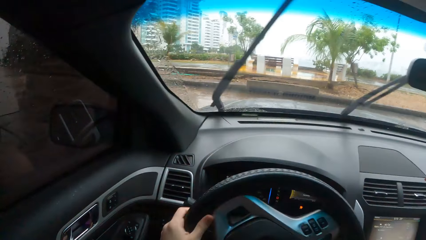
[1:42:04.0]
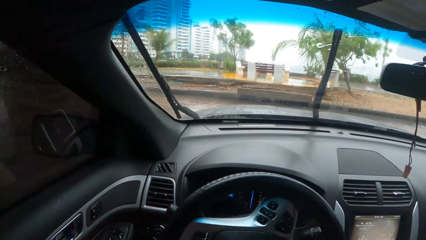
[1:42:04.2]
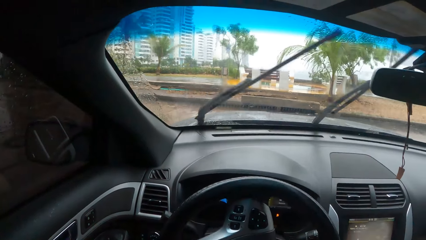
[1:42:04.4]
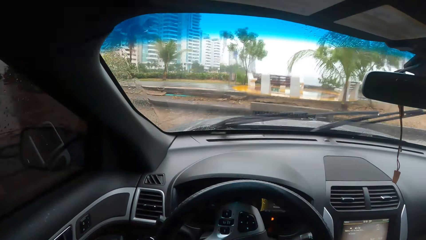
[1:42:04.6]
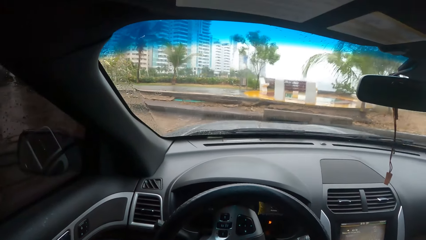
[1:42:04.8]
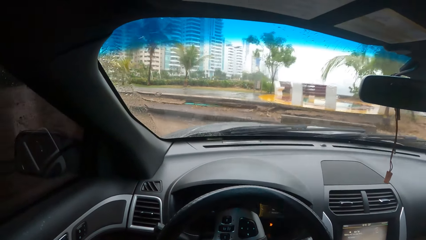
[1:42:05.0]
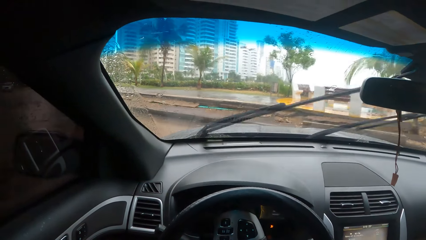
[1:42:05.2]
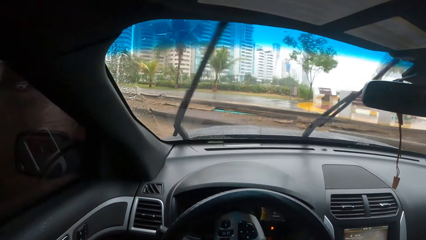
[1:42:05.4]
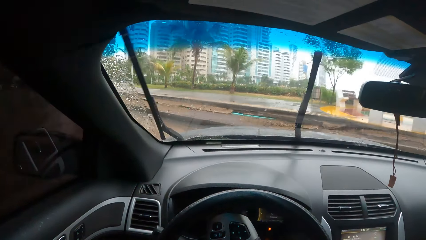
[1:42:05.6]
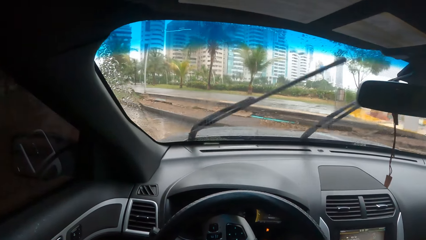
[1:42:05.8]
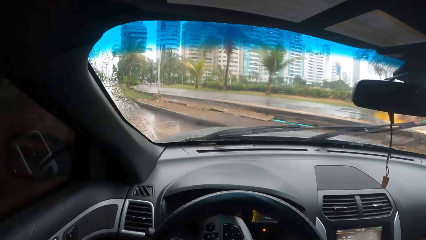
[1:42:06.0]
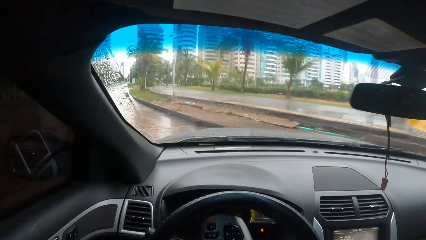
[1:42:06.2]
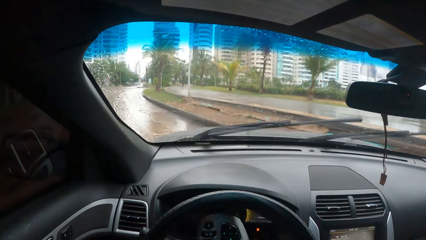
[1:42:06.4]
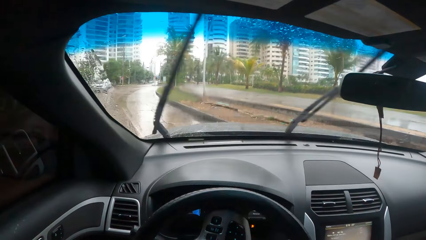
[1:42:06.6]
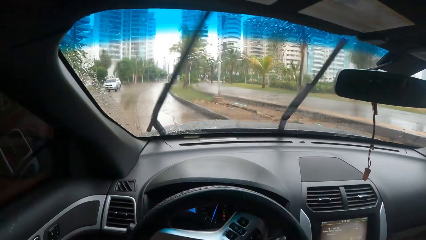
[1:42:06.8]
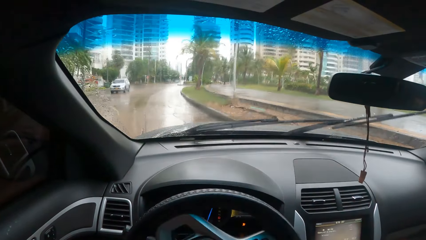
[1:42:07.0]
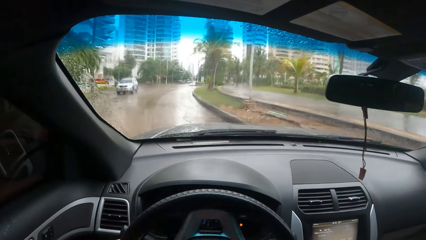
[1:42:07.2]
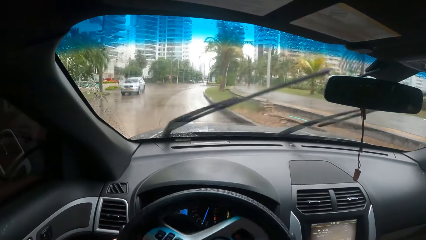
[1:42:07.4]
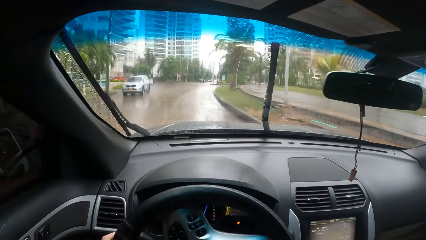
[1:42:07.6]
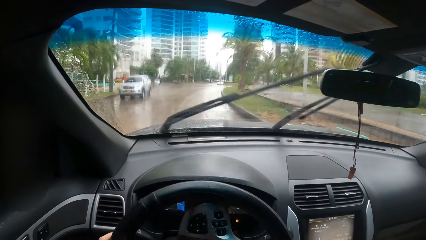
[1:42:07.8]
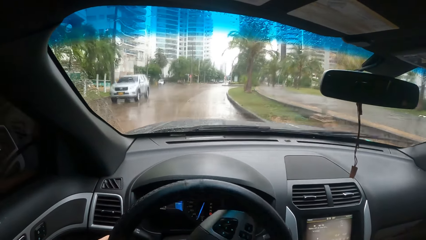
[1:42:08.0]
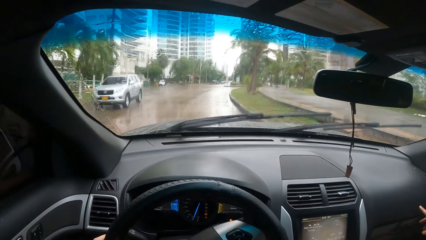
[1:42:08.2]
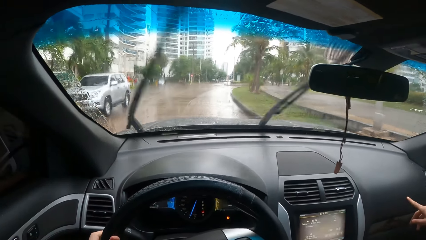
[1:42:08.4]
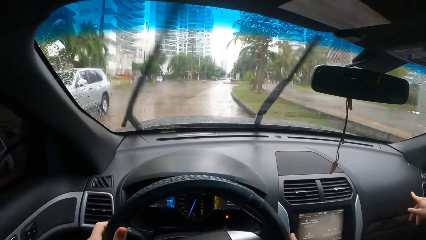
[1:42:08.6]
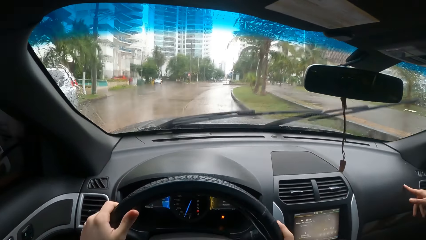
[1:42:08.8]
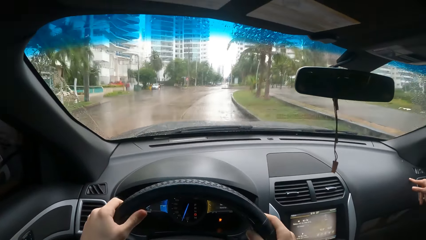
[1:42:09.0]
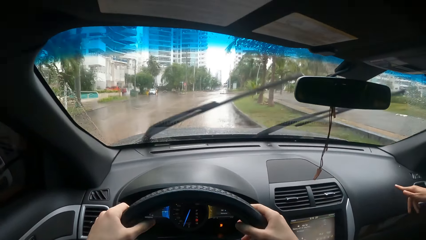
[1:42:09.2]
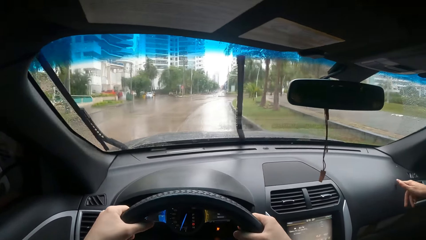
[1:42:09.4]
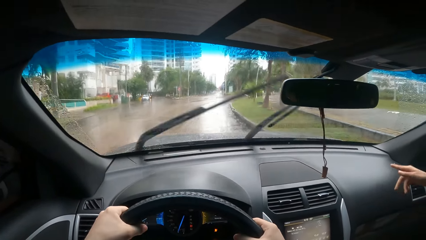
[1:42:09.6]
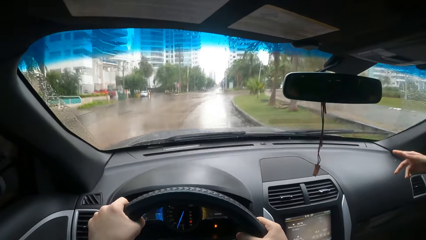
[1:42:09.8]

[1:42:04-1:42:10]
The camera wearer drives the car on the road. They take a left turn.

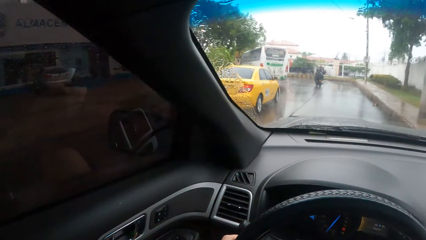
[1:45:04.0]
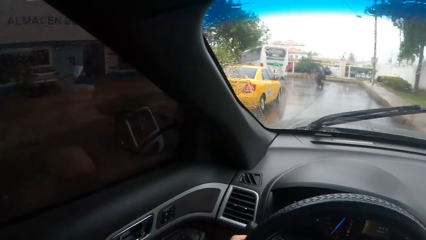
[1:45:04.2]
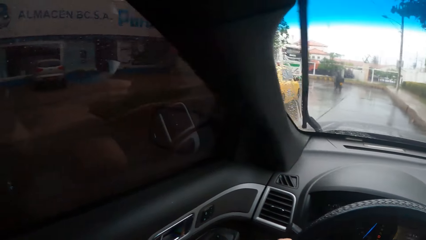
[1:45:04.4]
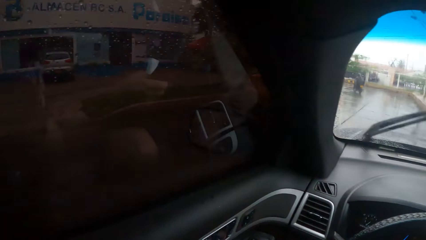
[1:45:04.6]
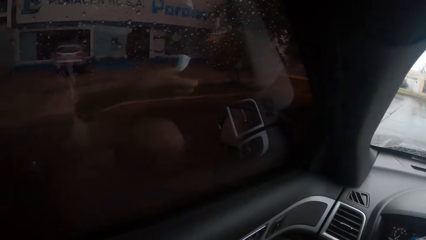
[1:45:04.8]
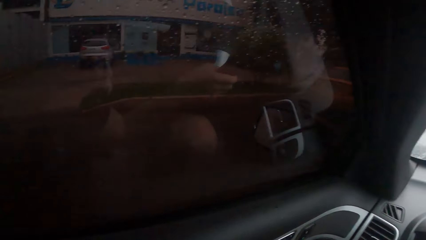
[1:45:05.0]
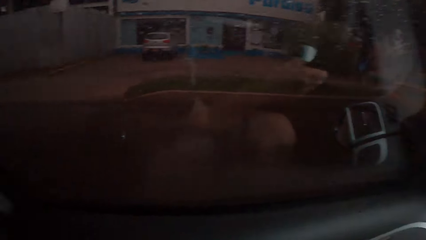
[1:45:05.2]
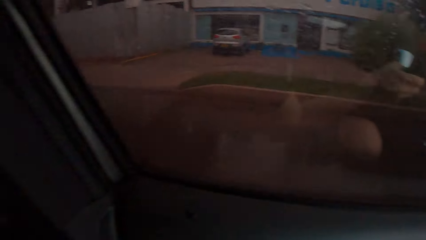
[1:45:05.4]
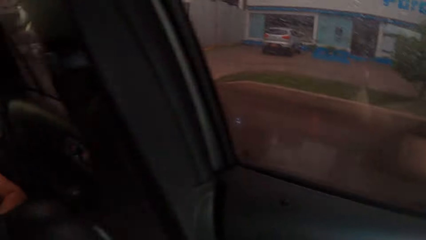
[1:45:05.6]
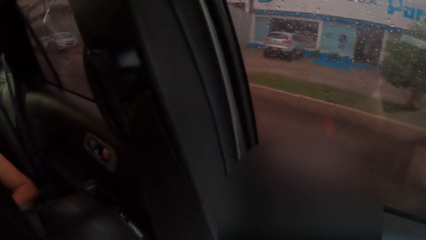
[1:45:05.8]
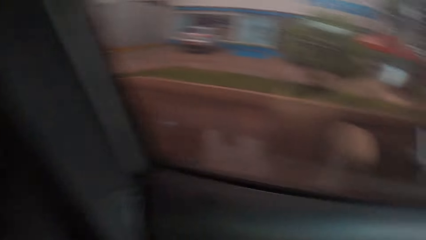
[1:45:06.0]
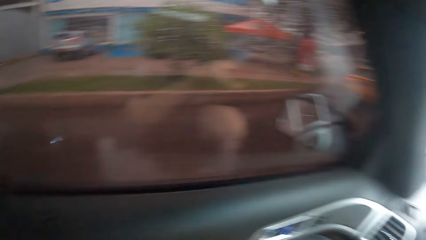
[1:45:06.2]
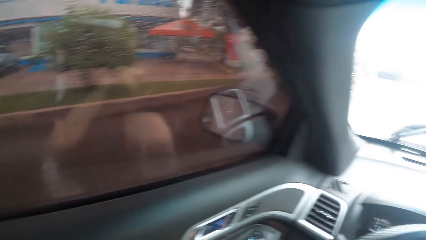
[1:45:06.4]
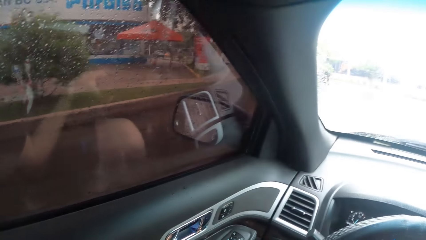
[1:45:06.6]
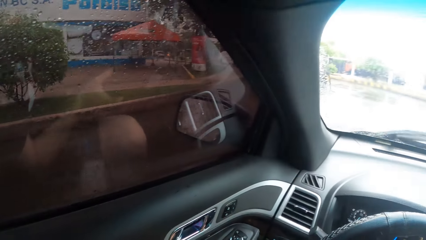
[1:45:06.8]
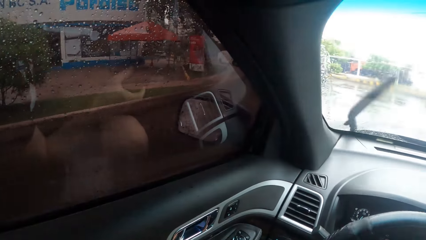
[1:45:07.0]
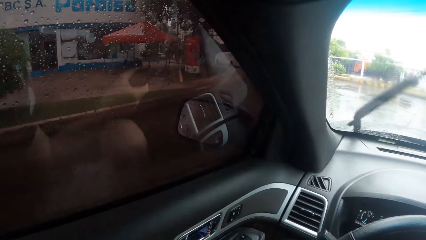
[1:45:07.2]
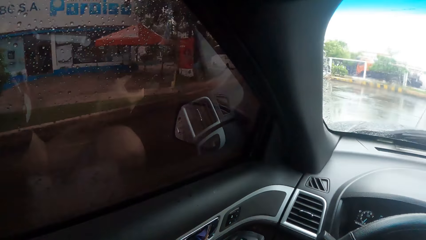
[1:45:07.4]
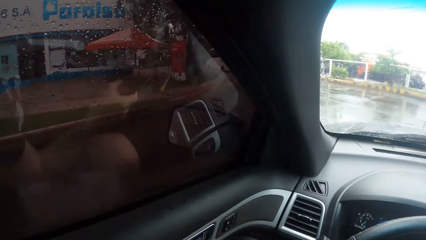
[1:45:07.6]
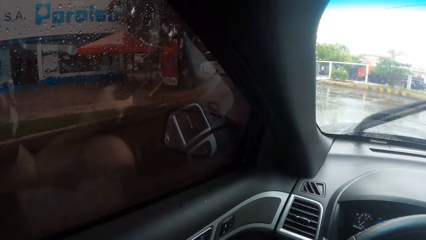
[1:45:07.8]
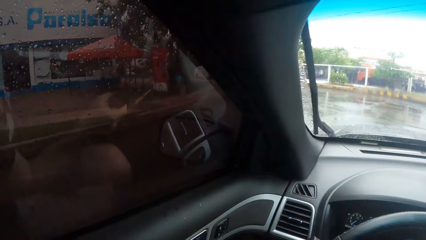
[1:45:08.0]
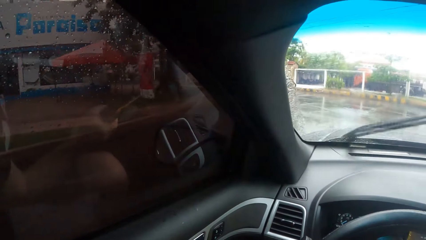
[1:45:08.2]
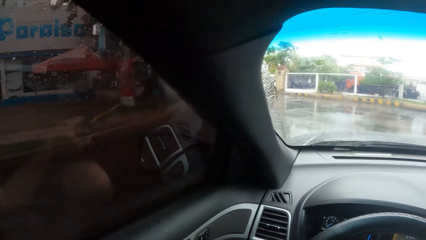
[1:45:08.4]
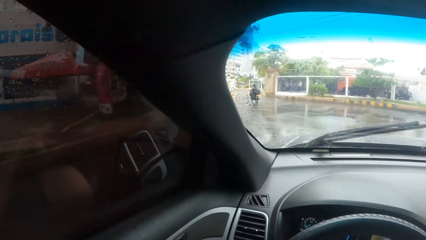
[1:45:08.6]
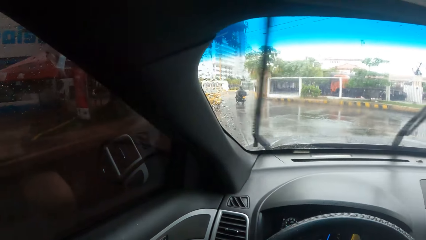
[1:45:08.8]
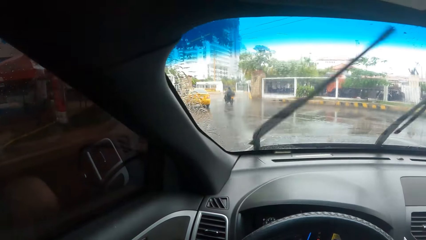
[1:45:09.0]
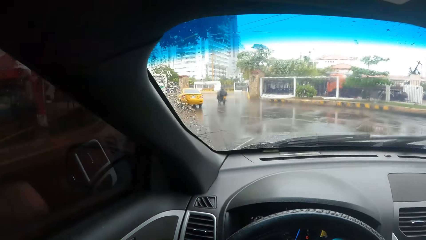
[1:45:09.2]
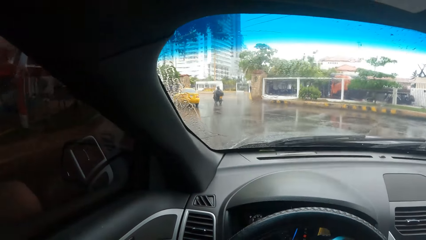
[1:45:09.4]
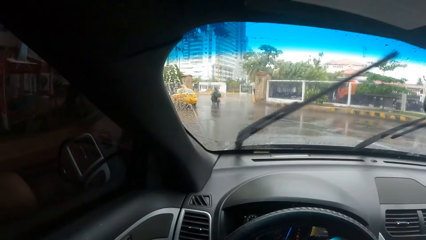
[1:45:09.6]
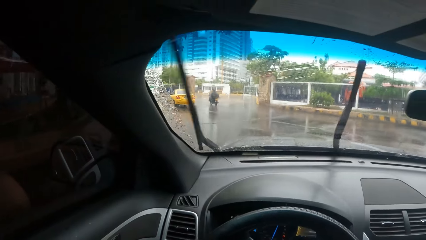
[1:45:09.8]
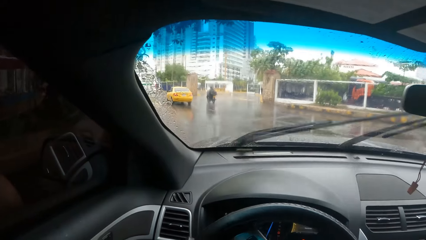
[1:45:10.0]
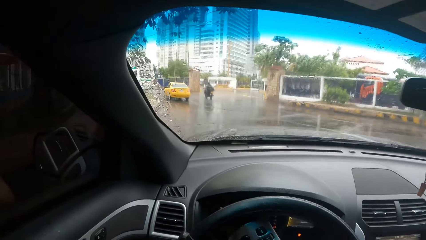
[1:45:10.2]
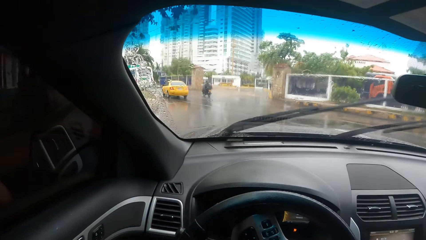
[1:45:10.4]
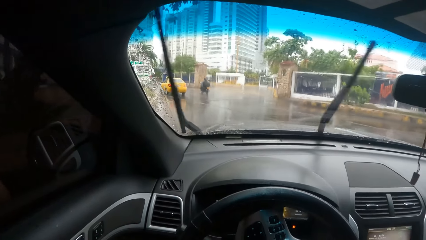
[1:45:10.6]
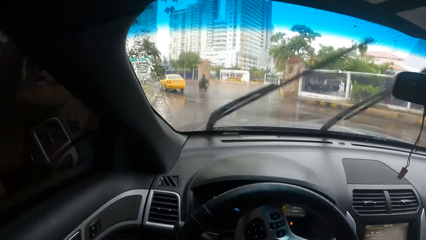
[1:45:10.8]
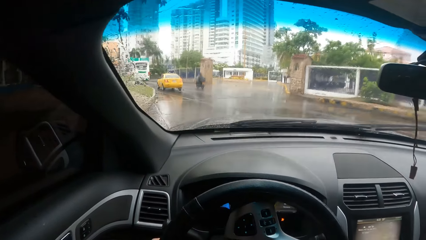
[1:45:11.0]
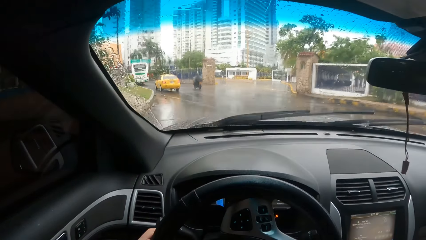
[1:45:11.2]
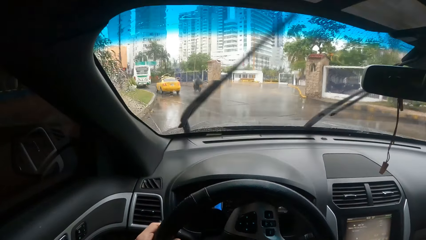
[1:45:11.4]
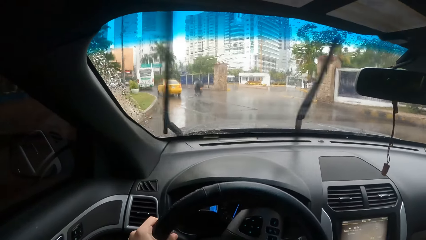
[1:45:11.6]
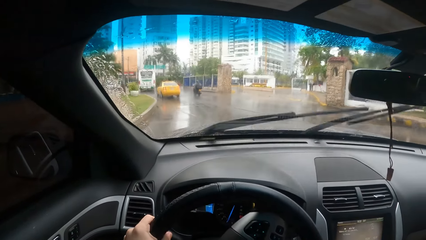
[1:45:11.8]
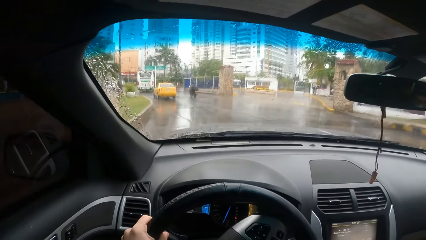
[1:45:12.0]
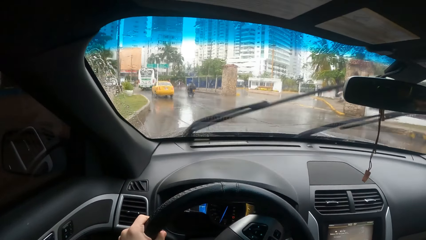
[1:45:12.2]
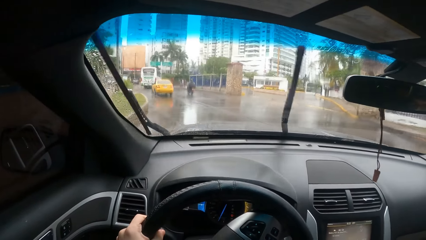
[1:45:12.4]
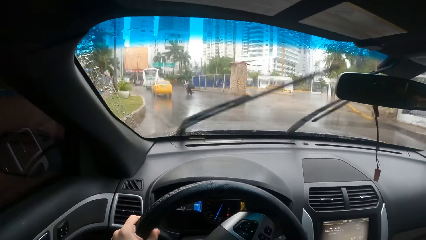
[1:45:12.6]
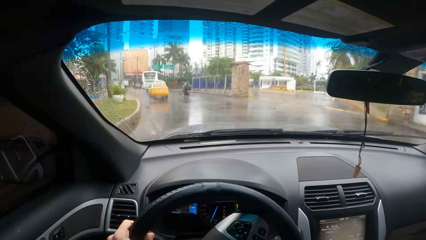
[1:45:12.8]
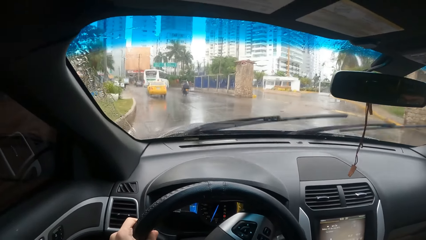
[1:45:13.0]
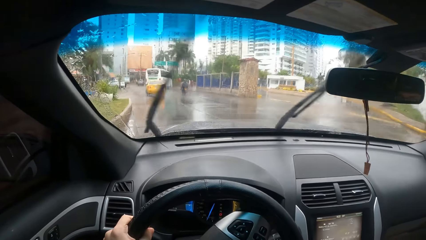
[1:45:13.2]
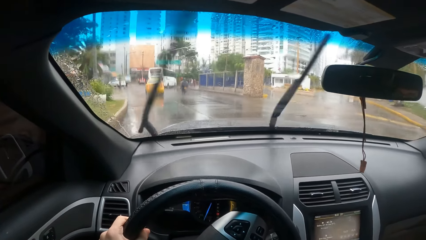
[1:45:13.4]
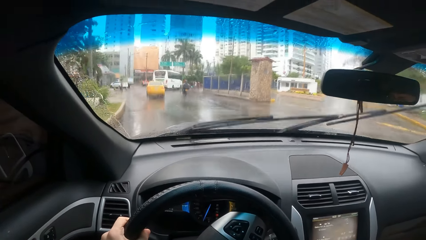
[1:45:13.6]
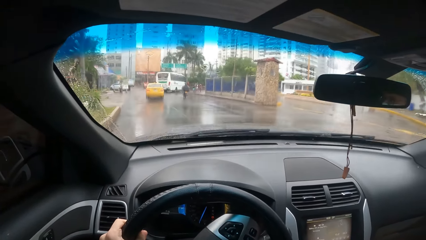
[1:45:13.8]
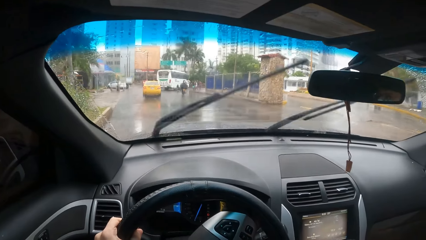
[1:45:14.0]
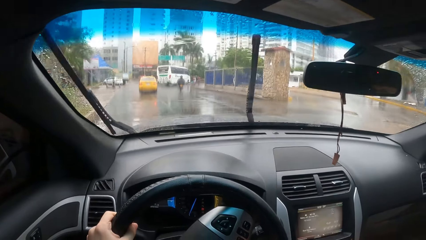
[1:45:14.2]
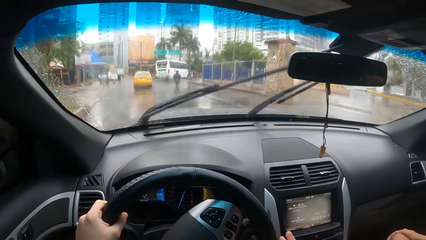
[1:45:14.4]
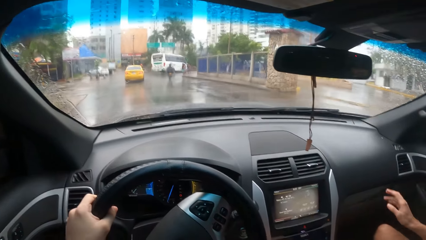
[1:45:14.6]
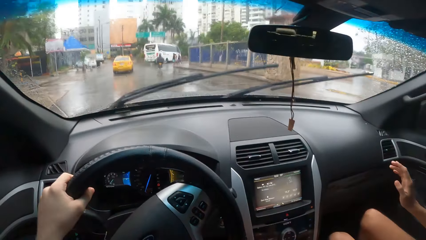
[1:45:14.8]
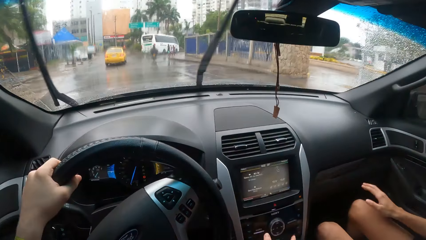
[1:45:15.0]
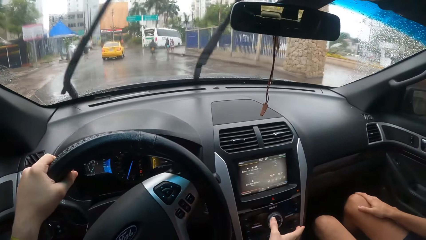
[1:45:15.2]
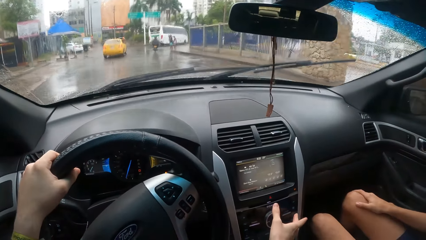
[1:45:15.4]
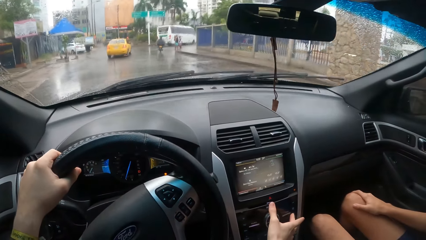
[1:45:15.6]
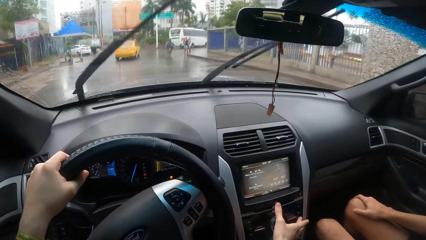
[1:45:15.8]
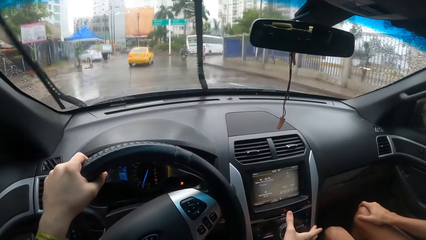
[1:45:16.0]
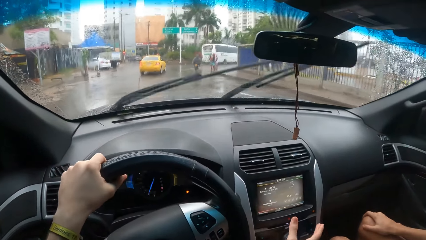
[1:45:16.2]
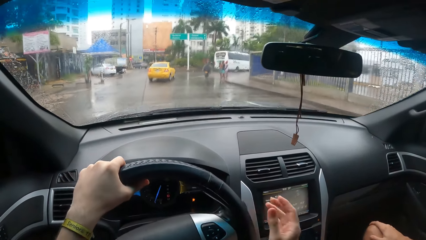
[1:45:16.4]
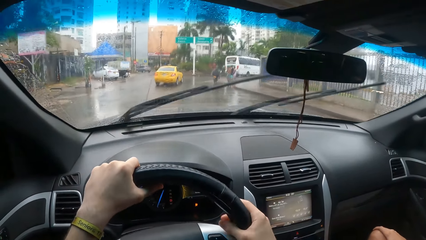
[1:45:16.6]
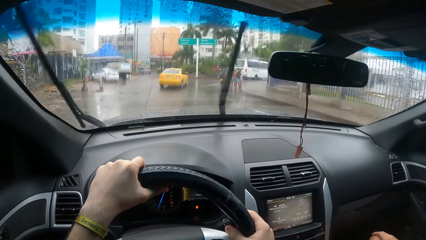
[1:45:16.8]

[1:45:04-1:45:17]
The camera wearer looks at a person. They drive the car on the road. They touch the speaker in the car.
